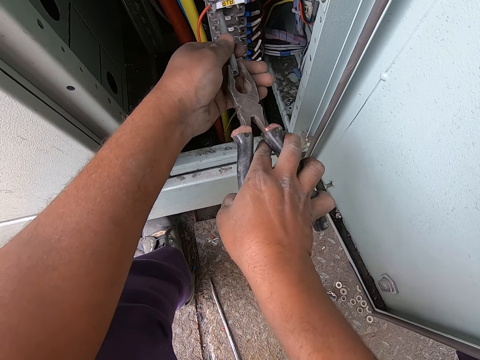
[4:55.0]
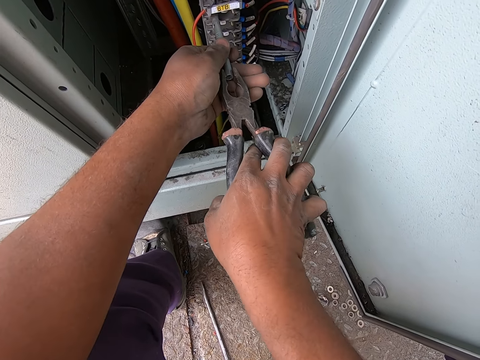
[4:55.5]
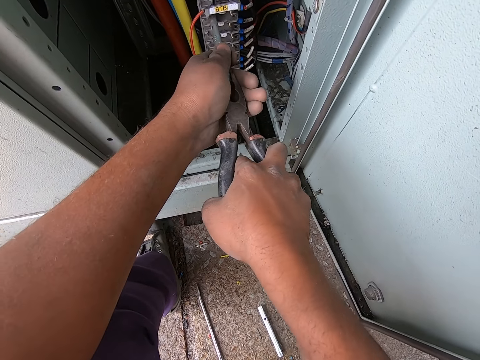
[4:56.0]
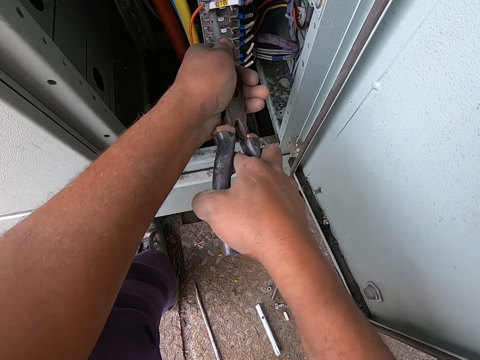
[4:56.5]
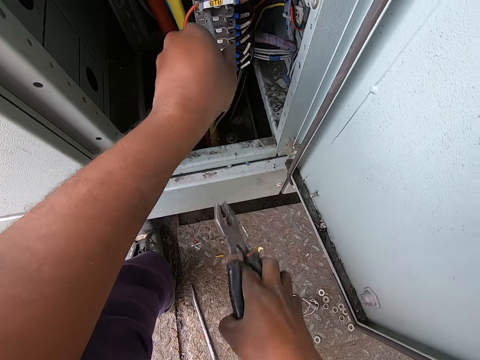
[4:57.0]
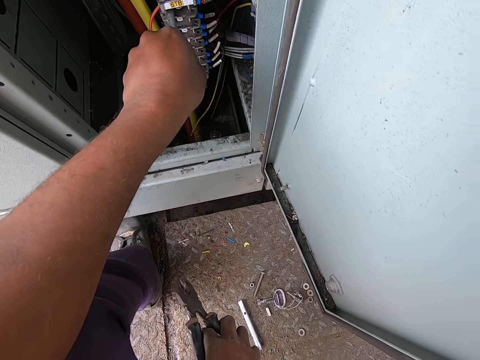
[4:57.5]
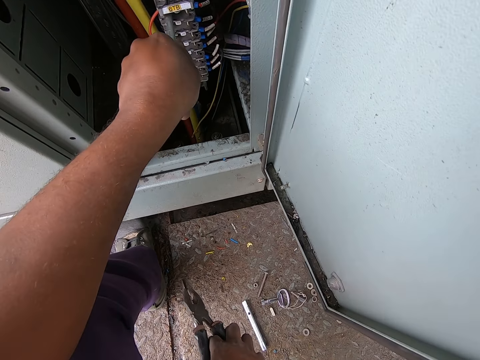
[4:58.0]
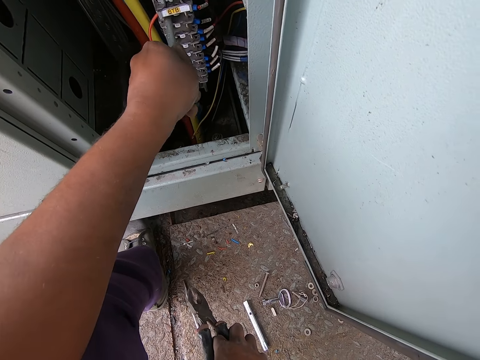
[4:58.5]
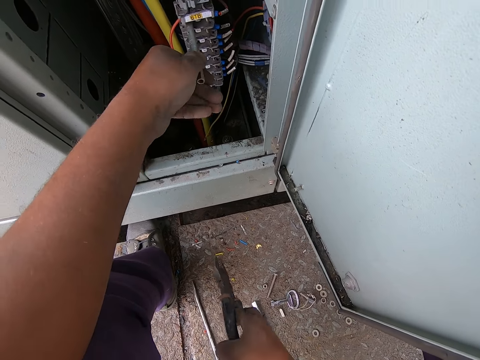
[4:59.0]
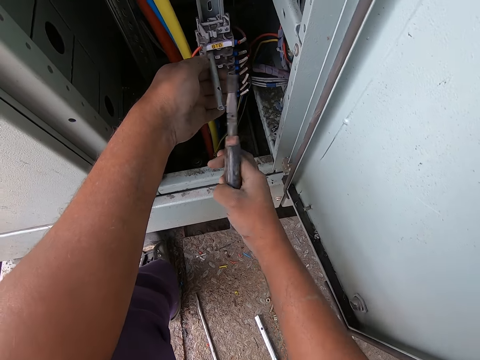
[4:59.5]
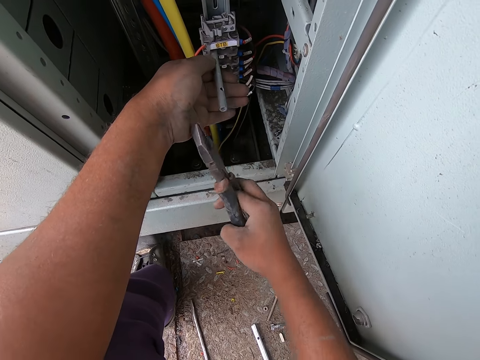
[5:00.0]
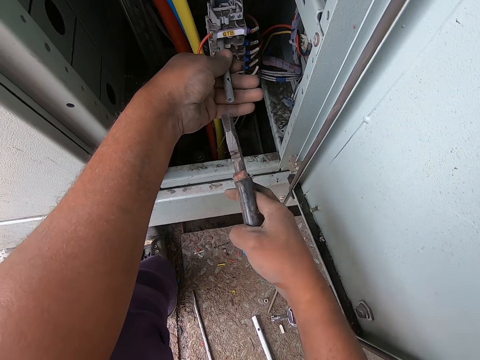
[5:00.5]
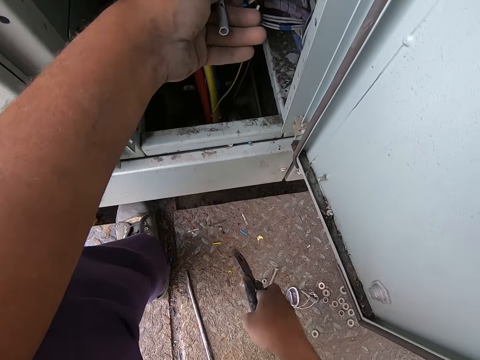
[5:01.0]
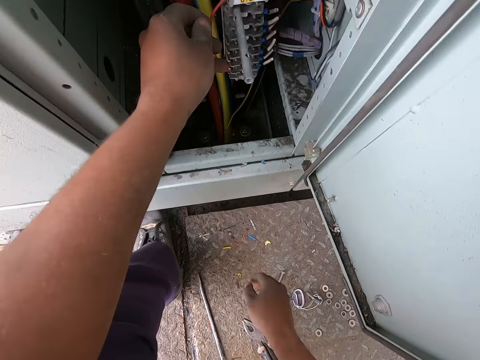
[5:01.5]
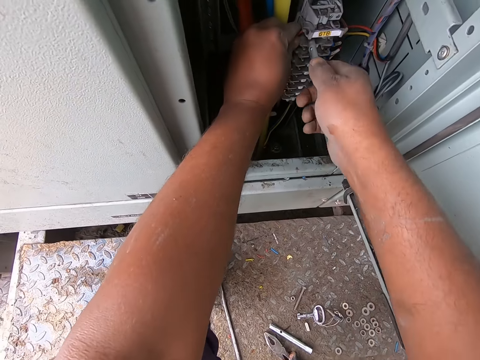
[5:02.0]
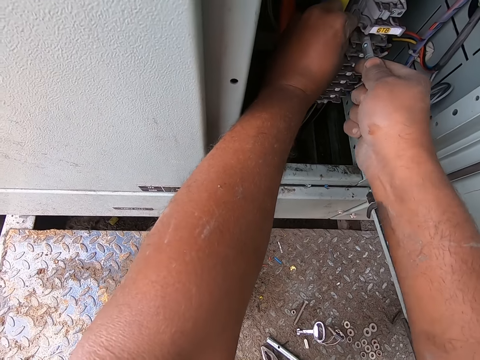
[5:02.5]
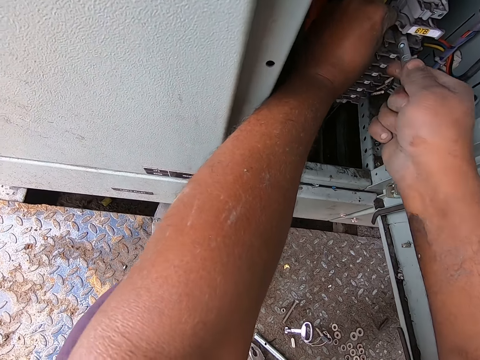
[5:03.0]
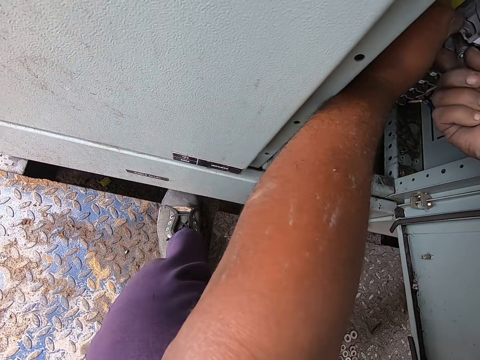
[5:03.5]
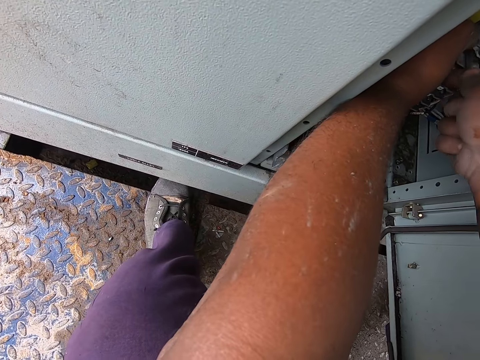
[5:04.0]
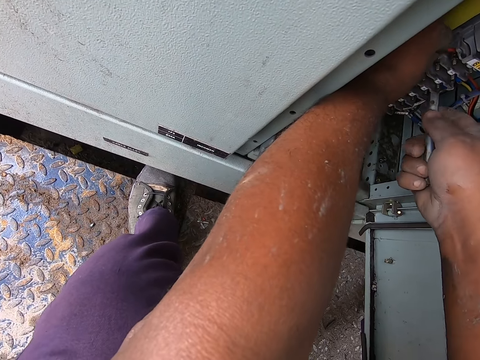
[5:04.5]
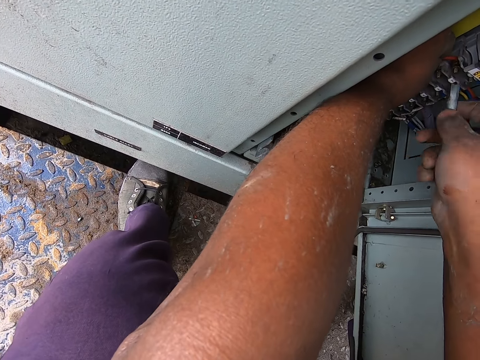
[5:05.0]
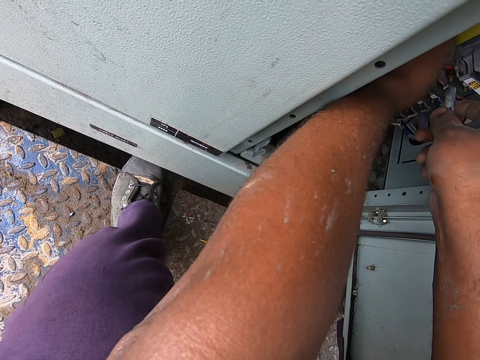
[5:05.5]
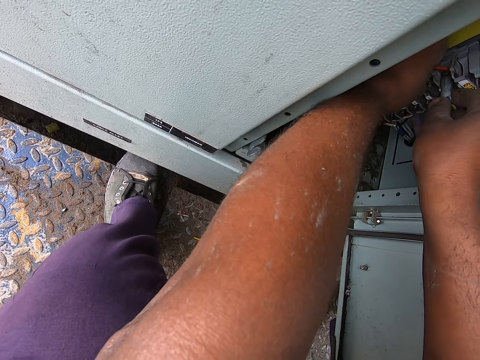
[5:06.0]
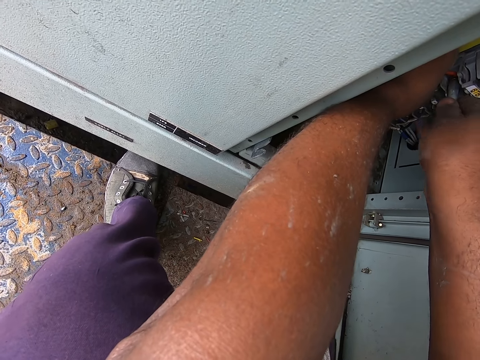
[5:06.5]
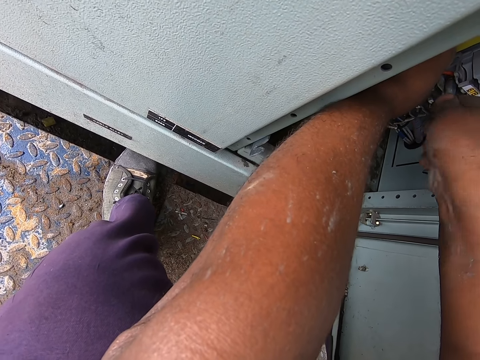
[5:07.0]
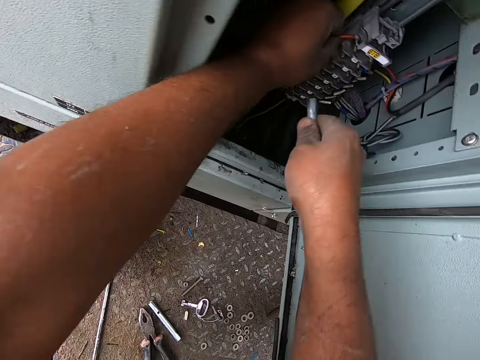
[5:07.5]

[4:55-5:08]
The camera wearer fixes the switchboard using pliers. They move the pliers away from the switchboard. They tape on the switchboard. They drop the pliers on the floor. They fix the switchboard. They remove the metal from the box.

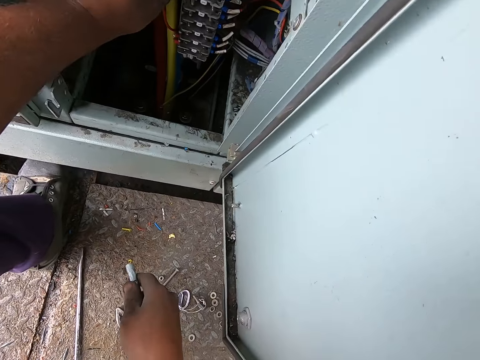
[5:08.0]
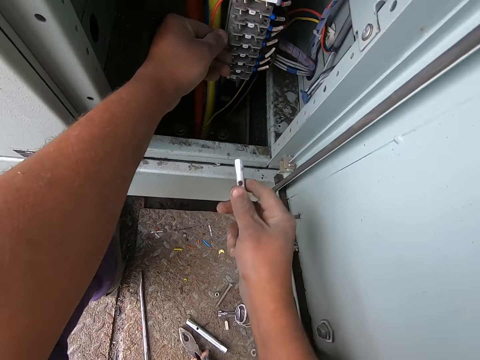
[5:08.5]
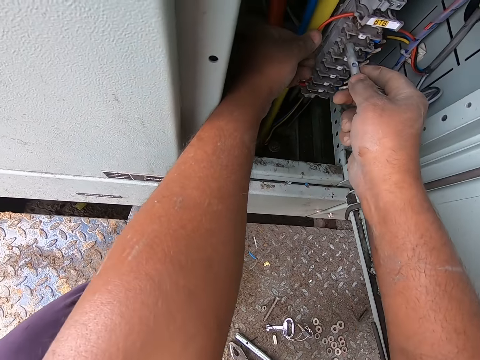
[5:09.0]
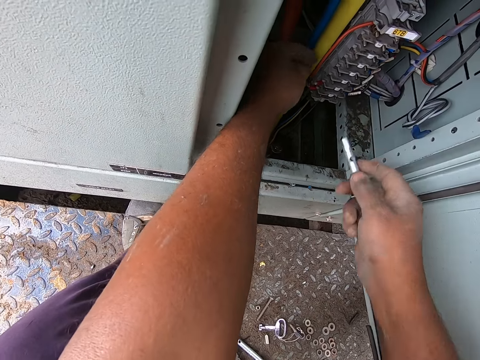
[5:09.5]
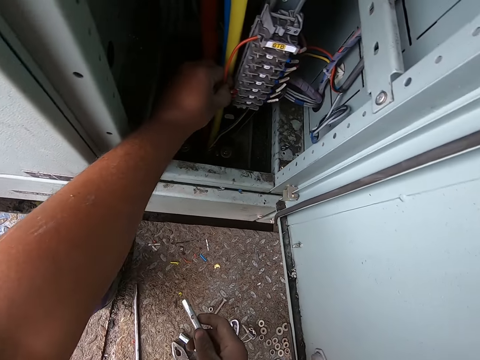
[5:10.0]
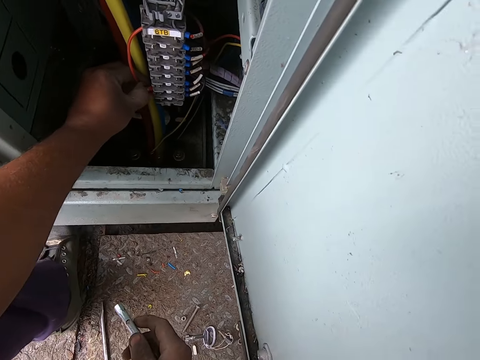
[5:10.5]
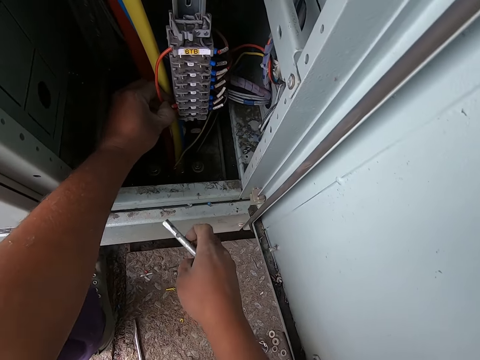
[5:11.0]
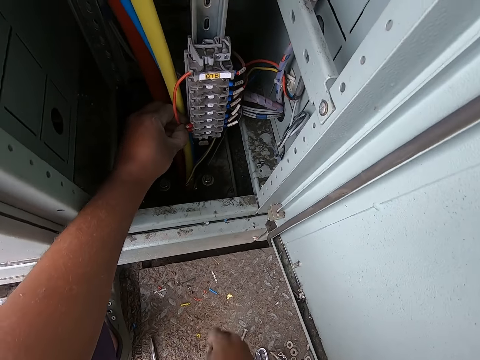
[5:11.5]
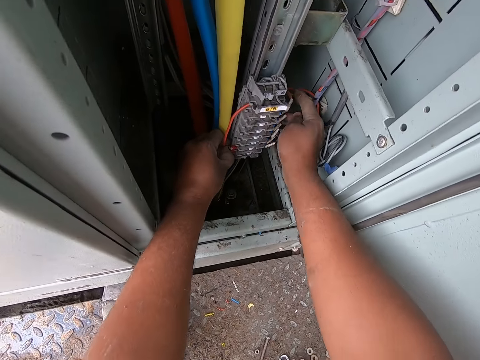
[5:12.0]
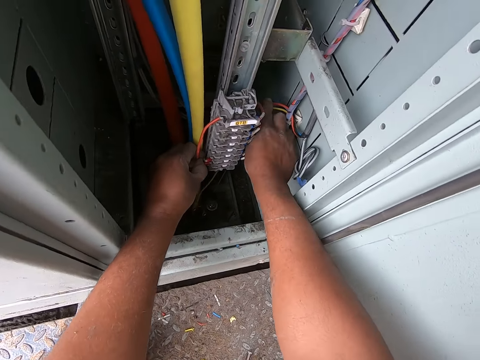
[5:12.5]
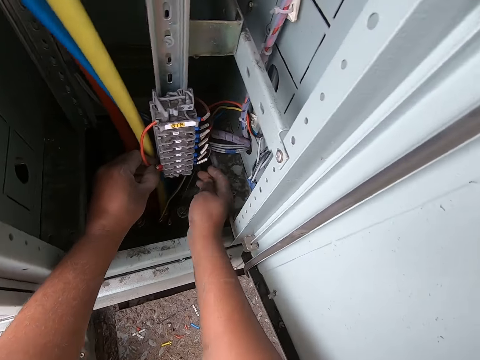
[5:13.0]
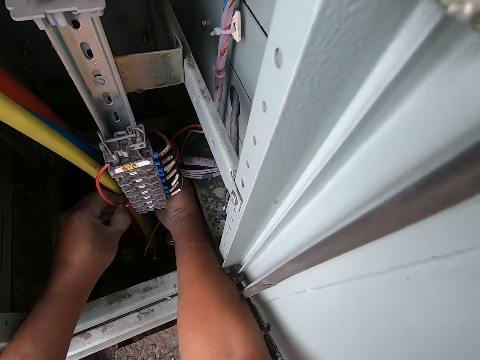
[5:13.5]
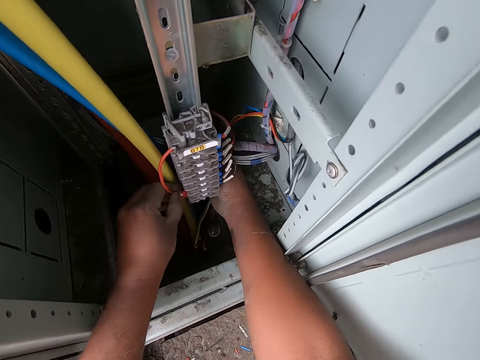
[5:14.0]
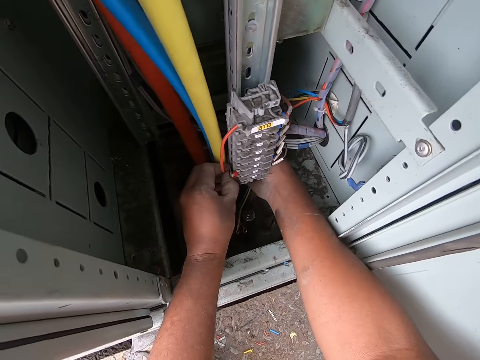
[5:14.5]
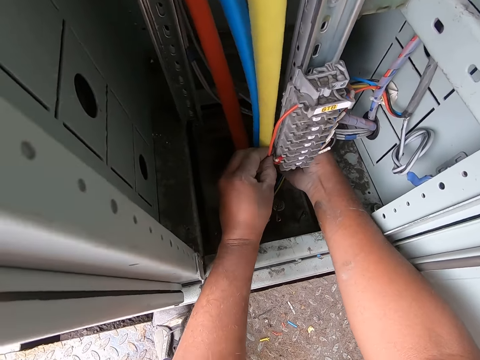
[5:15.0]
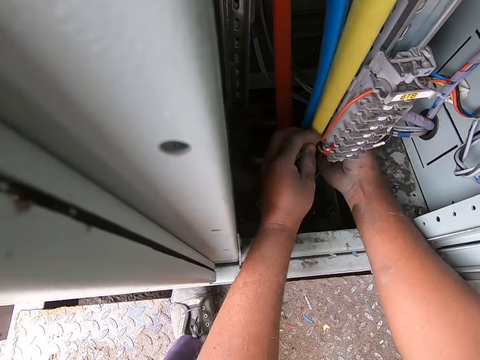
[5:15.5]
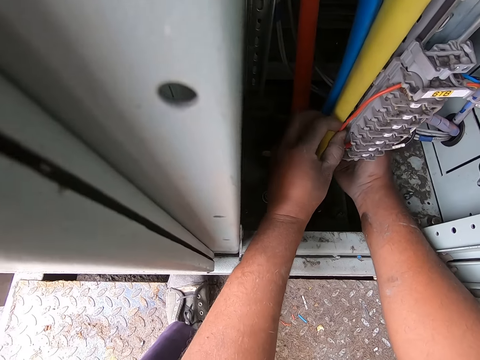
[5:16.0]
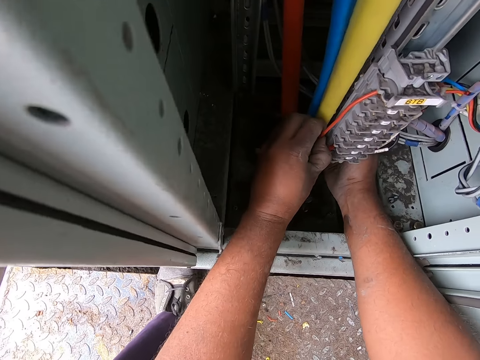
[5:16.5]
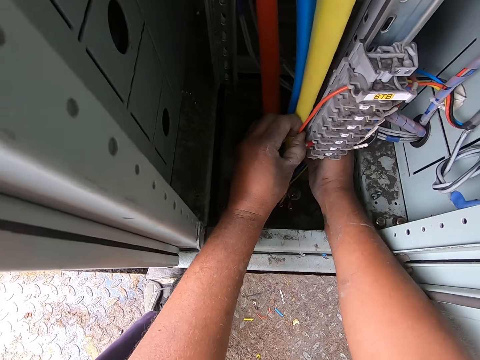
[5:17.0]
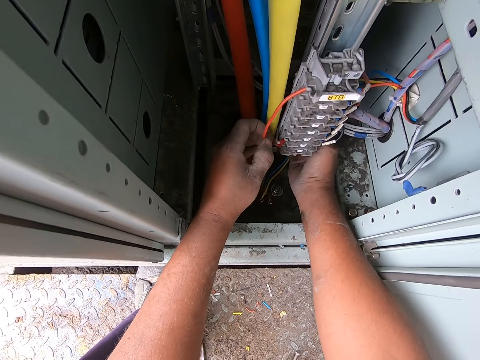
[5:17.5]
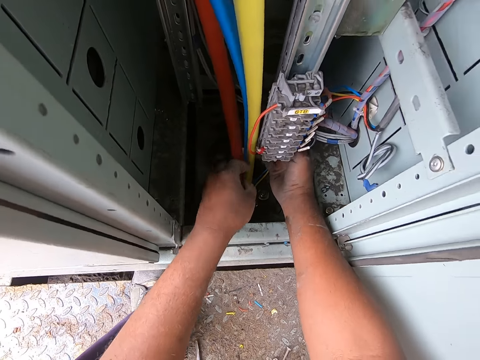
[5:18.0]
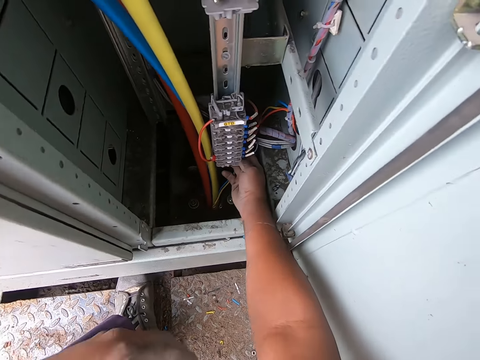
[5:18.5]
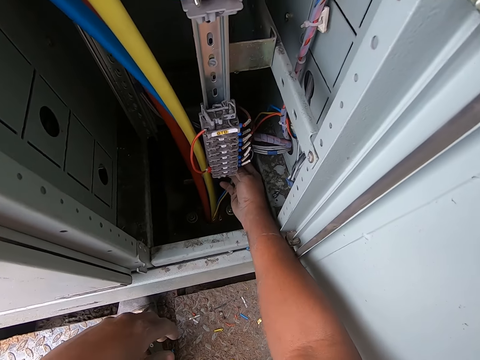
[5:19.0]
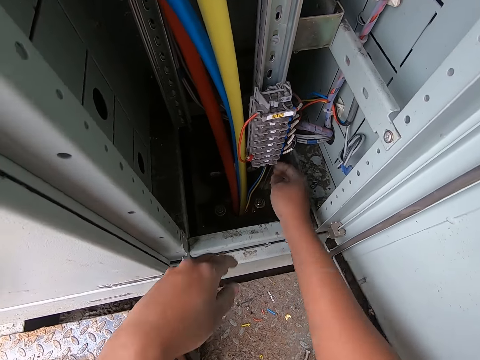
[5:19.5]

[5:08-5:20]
The camera wearer moves a wrench away from the switchboard. They move the wrench towards the switchboard. They lower the hand. They hold the wire. They drop the wrench on the floor. They fix the switchboard. They fix the wires.

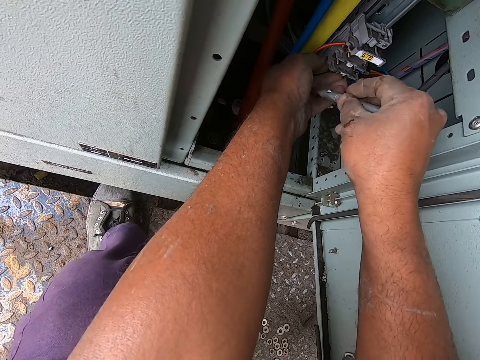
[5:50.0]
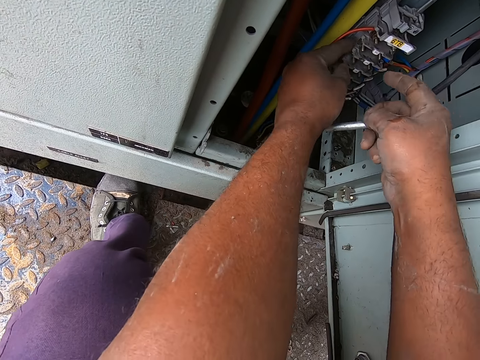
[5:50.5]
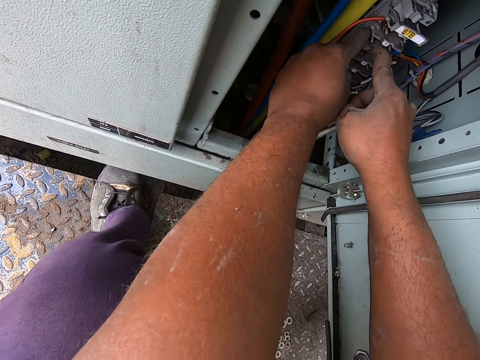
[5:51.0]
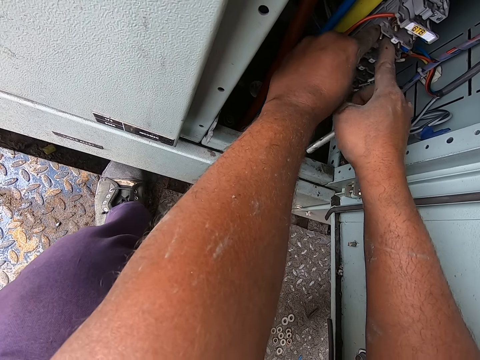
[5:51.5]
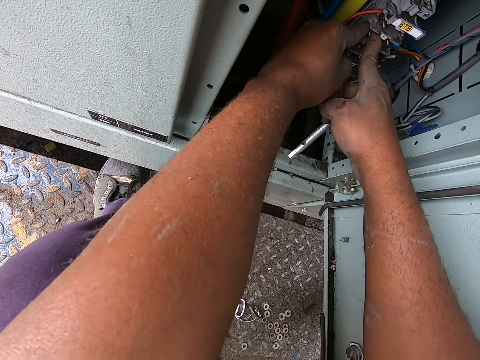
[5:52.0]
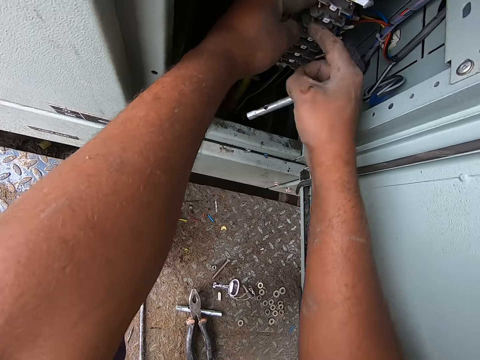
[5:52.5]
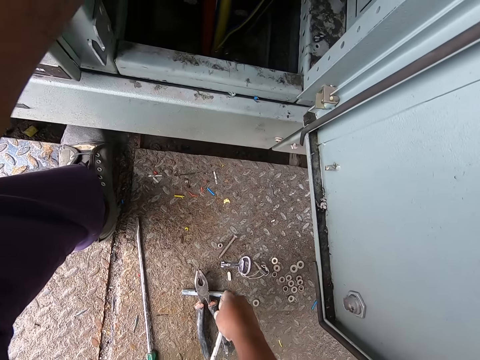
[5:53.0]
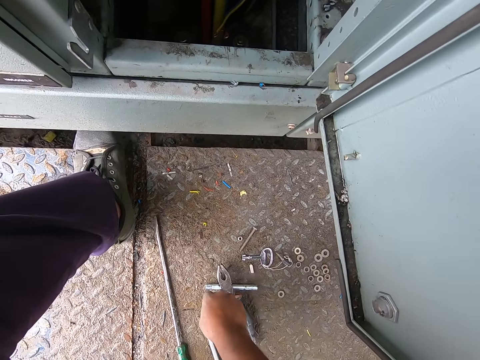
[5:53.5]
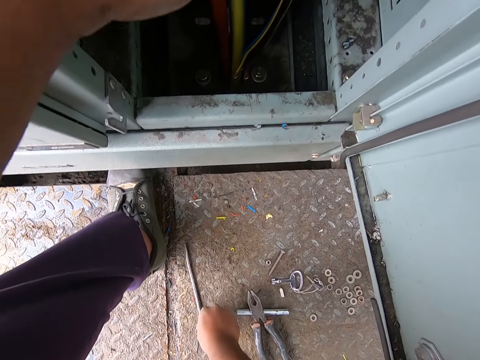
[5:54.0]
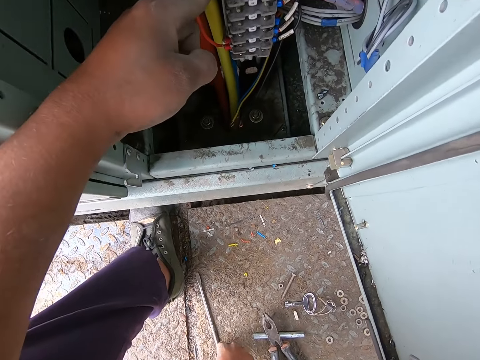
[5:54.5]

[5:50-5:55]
The camera wearer fixes the switchboard. They remove the bolts from the meter box. They drop a wrench on the floor.
